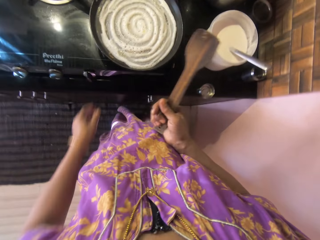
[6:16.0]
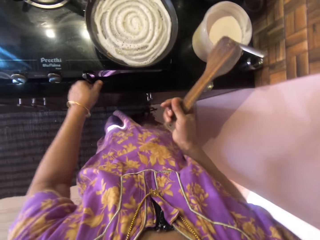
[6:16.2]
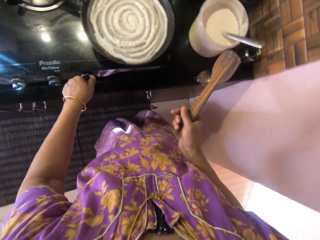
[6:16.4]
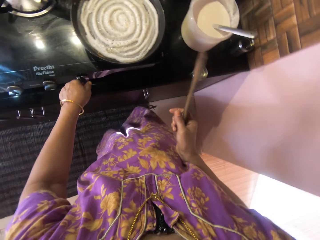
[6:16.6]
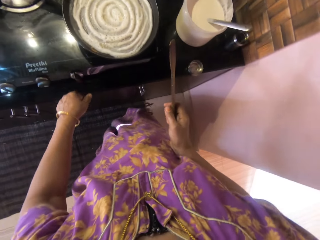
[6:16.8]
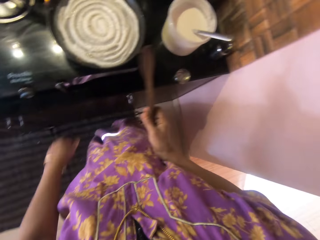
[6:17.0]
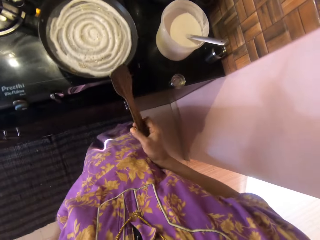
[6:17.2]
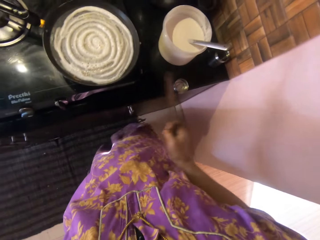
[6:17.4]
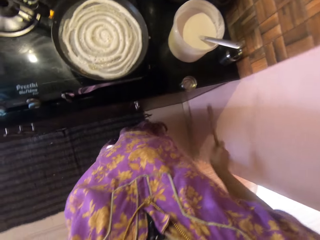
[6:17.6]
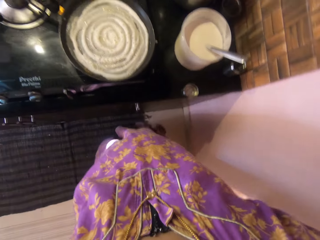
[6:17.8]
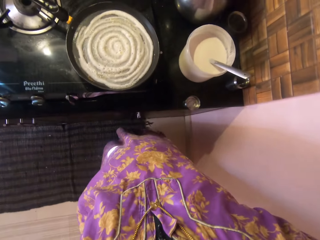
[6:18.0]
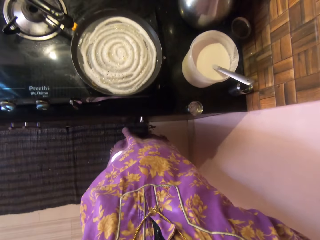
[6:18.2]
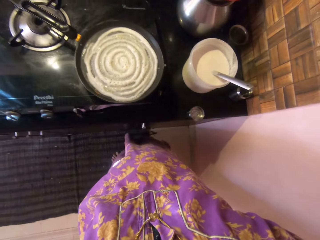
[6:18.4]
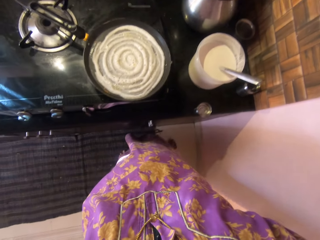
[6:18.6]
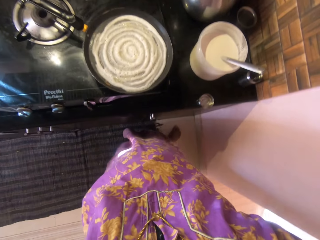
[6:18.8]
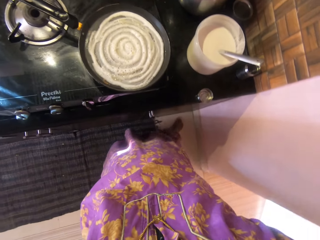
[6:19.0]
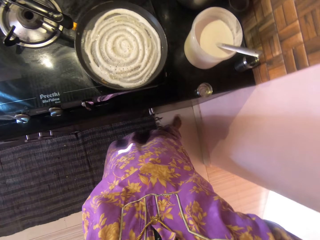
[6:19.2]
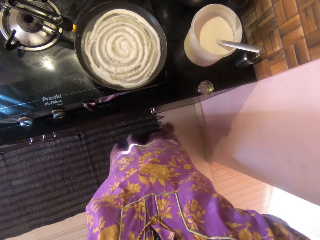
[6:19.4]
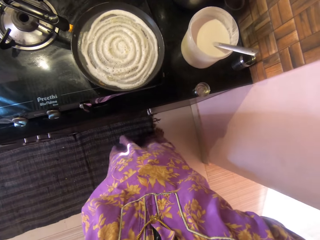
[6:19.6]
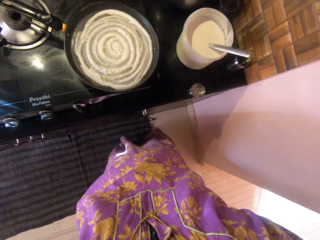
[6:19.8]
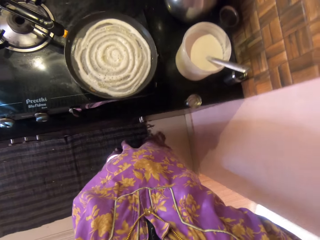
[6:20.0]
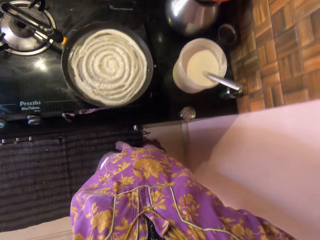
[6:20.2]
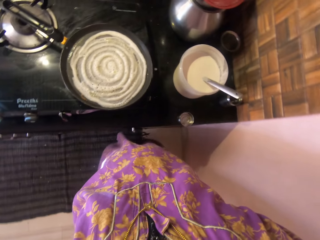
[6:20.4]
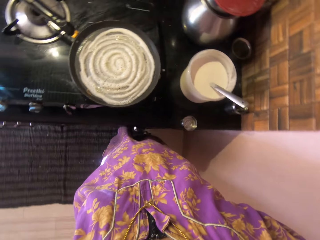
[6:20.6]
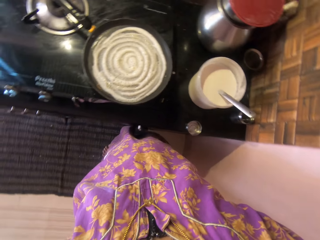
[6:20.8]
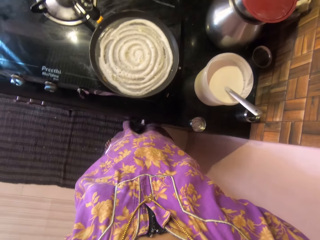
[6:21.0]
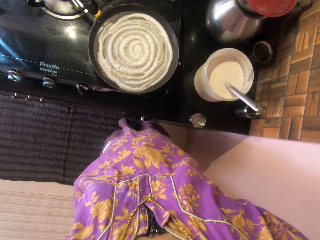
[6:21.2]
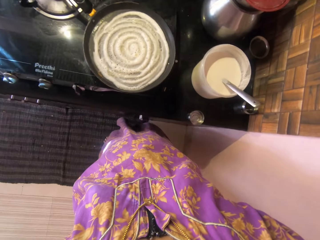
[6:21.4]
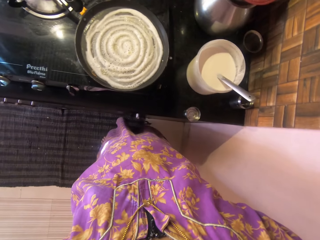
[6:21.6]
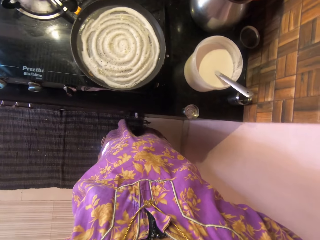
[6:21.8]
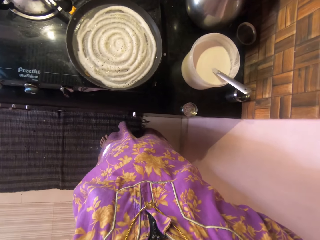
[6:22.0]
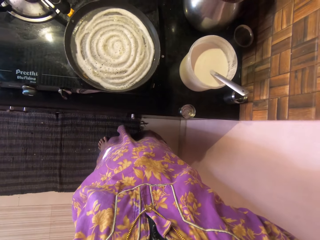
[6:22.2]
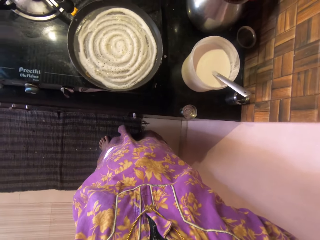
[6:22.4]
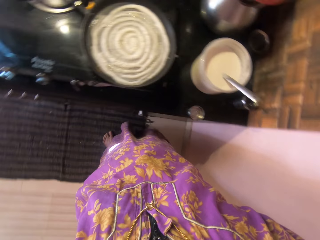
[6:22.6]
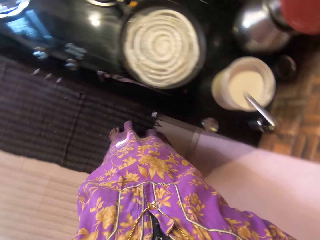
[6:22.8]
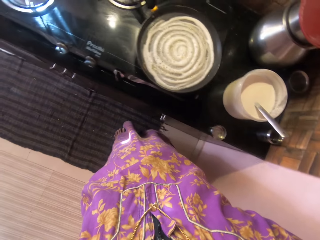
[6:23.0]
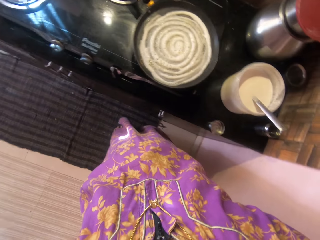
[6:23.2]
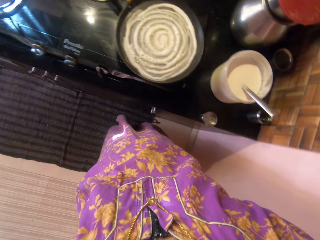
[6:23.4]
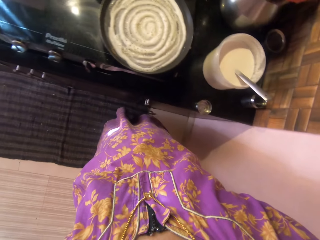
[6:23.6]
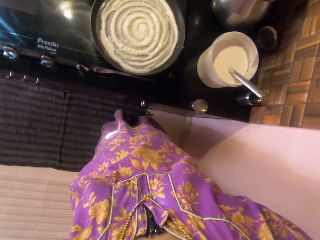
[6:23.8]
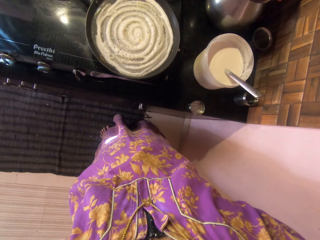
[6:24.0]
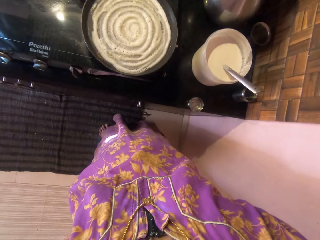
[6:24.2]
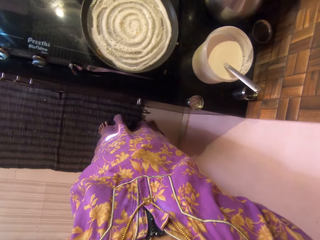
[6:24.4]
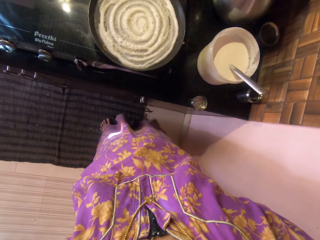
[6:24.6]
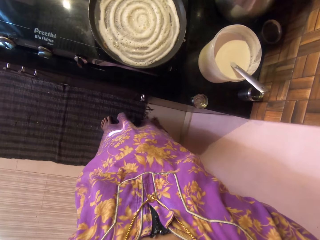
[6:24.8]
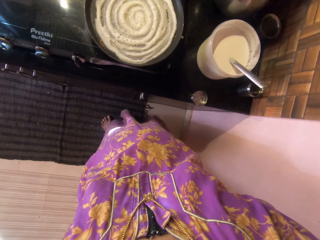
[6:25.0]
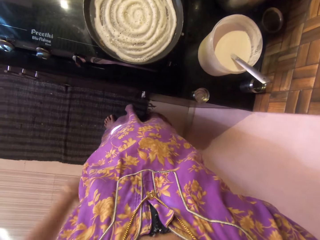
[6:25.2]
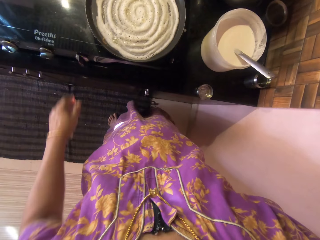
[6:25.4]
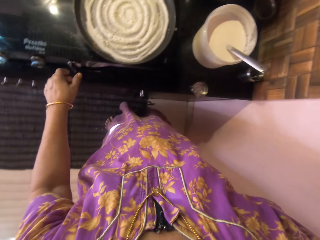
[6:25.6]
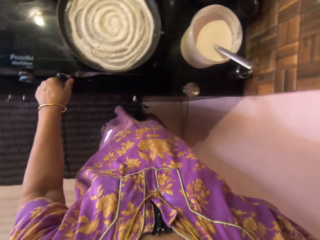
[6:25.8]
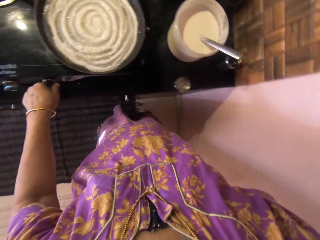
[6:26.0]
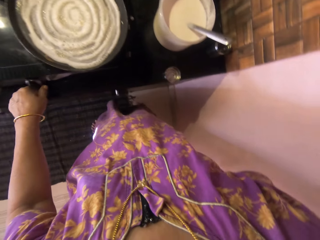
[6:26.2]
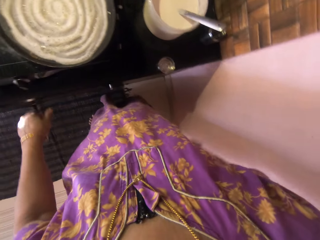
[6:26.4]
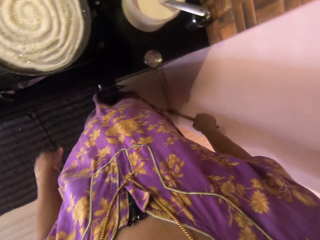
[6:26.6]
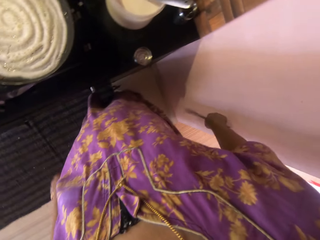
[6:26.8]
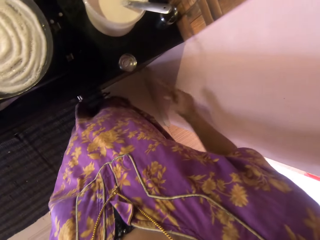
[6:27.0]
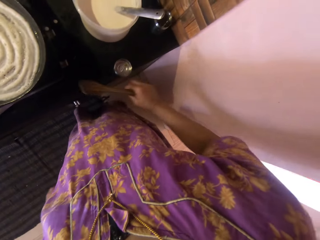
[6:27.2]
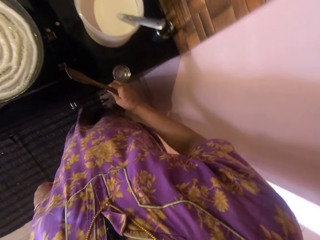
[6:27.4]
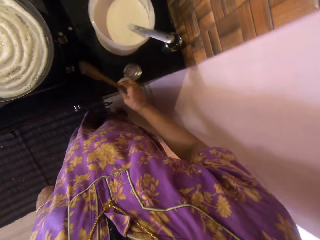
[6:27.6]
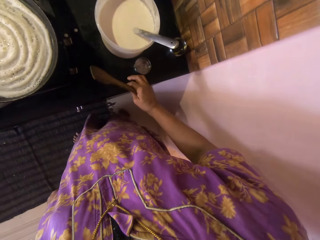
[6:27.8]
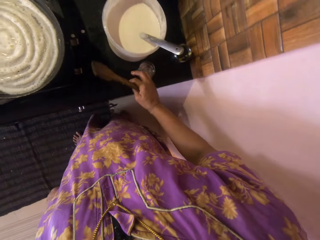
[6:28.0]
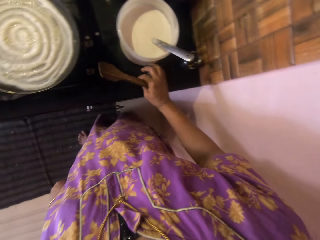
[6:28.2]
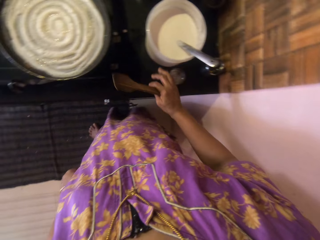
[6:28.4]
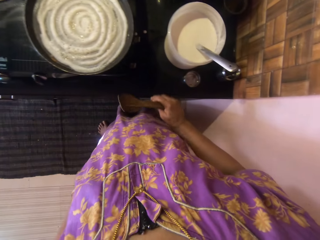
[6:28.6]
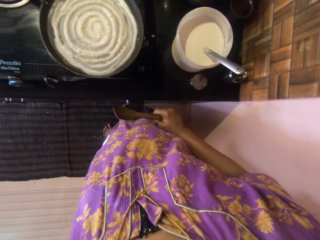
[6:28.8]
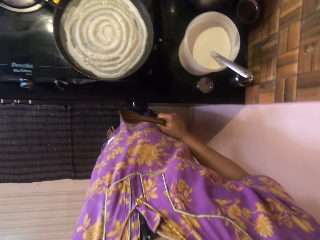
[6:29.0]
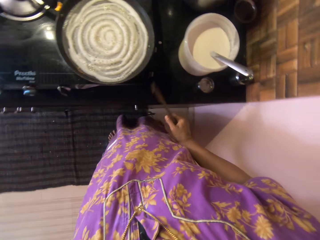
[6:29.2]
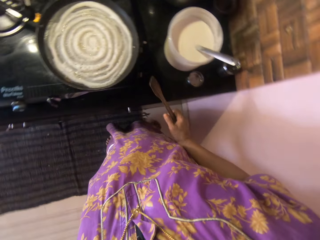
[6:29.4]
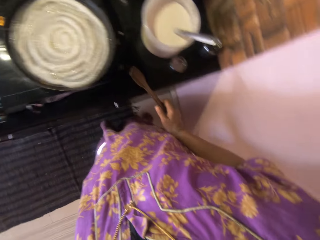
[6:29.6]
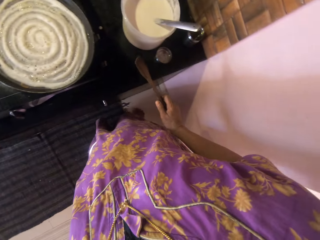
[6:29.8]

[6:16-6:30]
The camera wearer moves the left hand. They adjust the switch on the cooker. They move both hands and look around. They operate the gas cooker. They lift the wooden spoon. They move a small container or lid on the top of a cabinet. They look around.

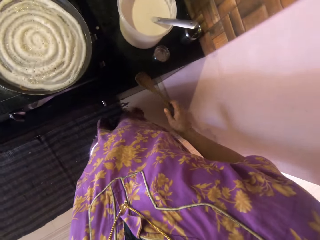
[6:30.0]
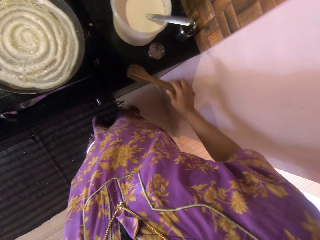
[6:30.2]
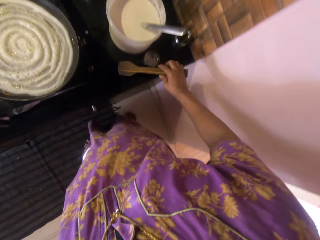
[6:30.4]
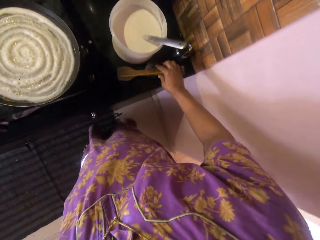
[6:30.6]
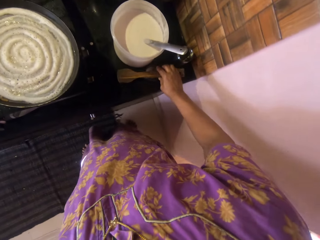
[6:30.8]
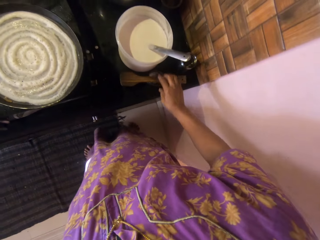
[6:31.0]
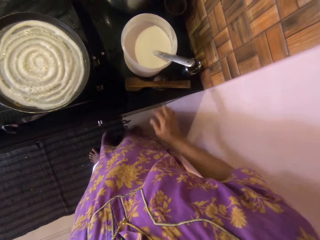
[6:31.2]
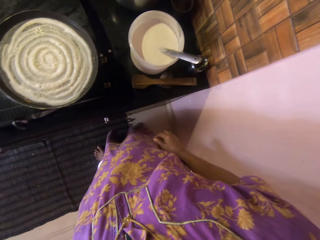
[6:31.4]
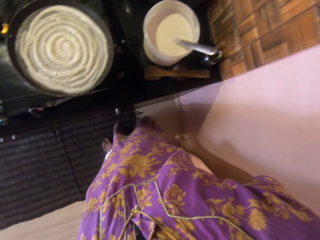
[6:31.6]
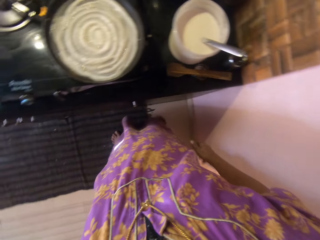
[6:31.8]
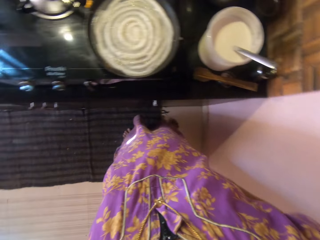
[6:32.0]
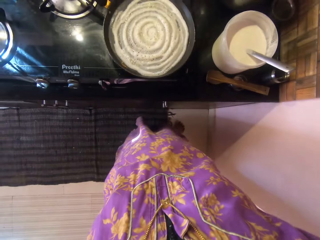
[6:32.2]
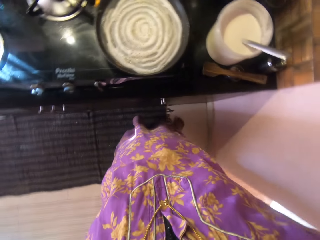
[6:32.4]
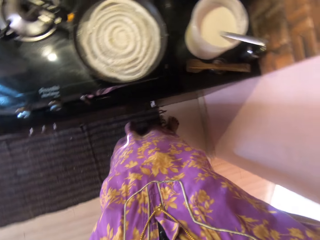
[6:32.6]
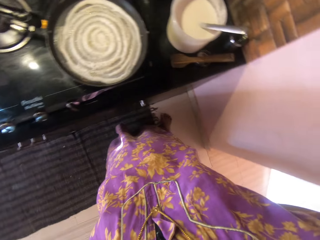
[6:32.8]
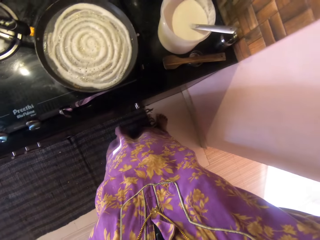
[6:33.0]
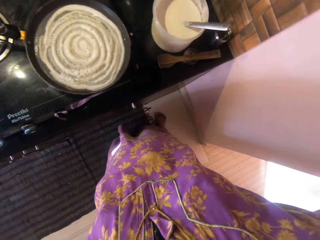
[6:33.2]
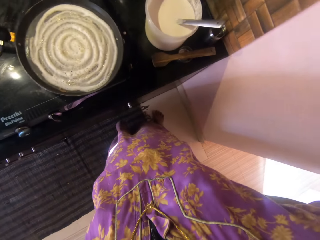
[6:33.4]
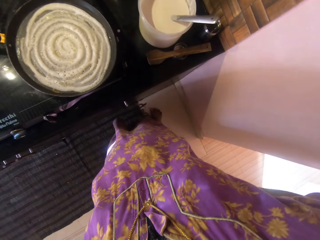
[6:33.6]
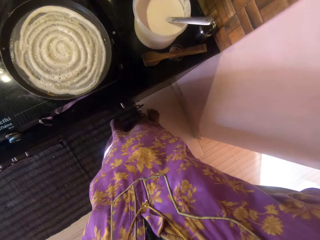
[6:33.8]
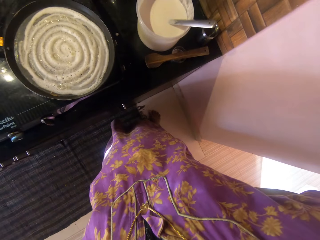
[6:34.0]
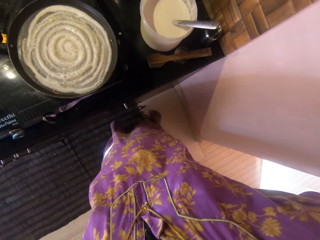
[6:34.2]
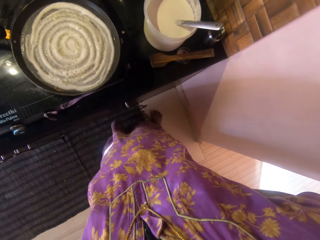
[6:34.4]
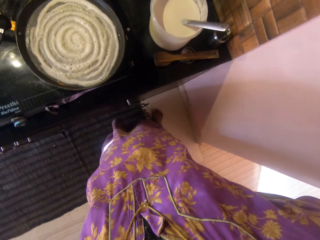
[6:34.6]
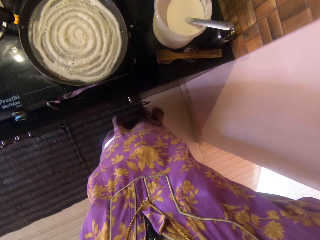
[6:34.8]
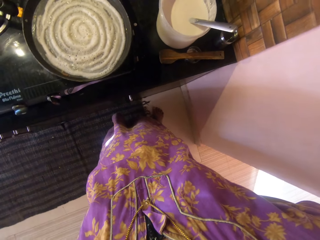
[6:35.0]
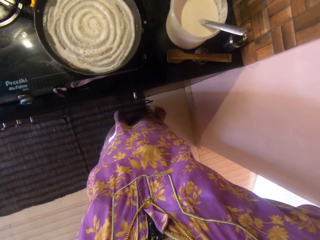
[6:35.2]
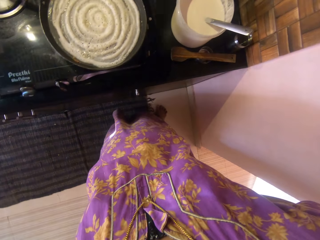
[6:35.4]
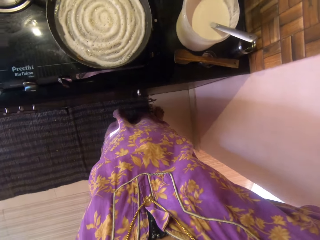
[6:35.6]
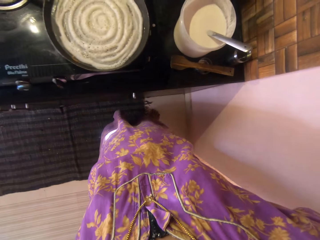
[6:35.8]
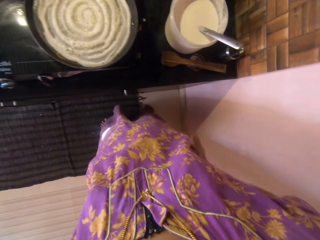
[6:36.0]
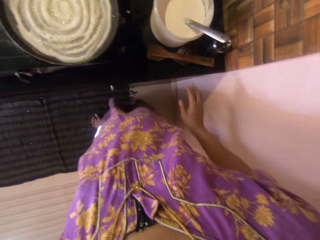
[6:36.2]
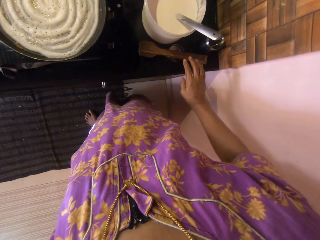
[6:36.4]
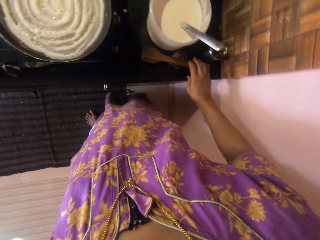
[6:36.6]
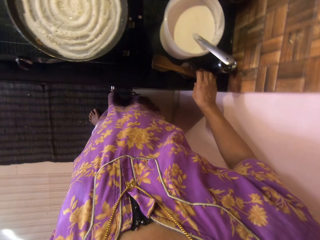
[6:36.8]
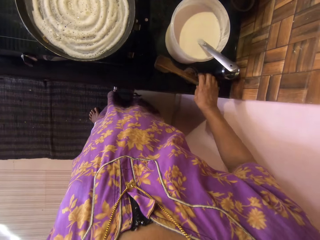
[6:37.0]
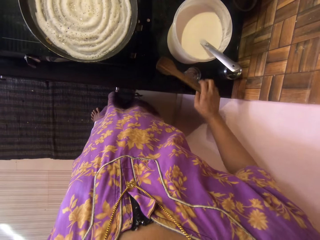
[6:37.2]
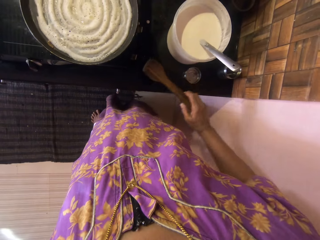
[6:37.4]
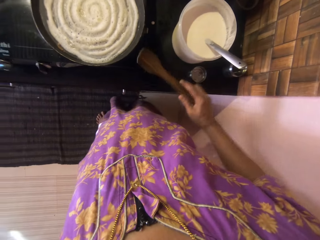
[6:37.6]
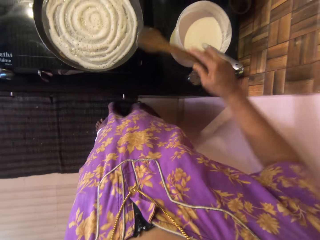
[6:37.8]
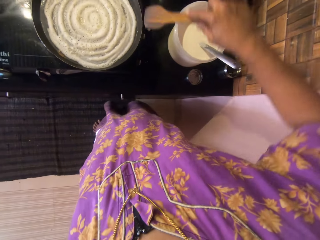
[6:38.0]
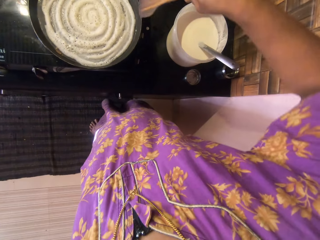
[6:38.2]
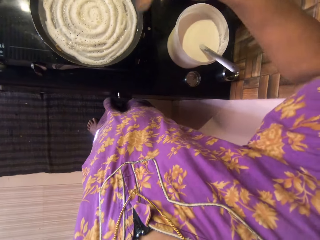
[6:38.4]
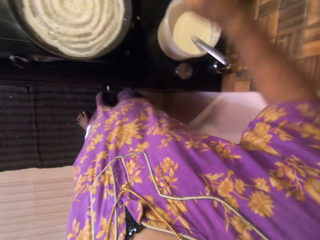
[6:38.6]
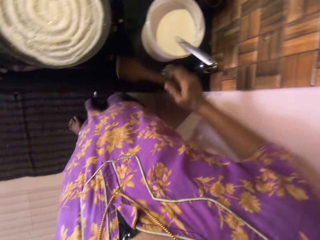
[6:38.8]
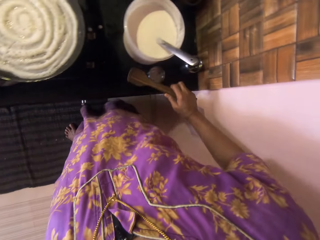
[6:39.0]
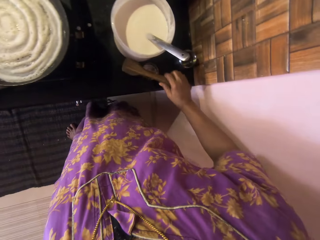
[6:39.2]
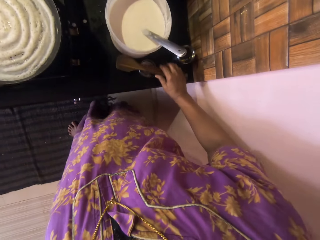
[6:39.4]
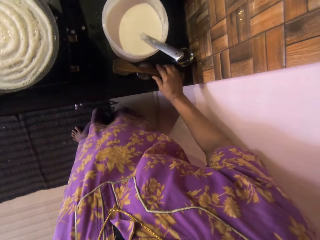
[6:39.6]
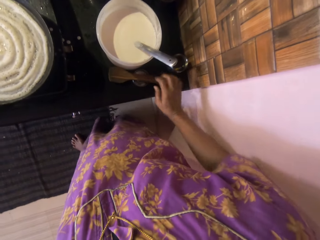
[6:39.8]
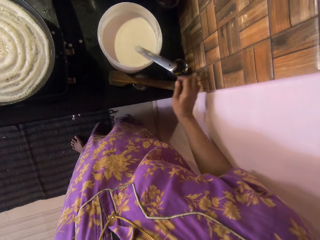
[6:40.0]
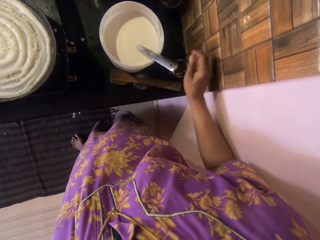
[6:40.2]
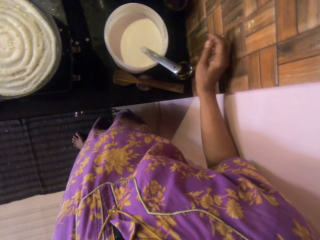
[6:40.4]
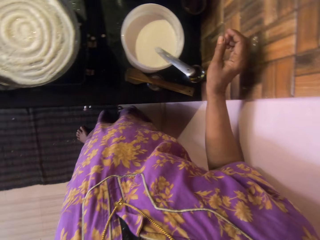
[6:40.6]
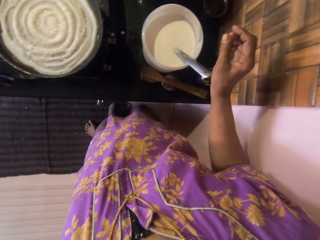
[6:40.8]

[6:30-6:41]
The camera wearer drops the wooden spatula or spoon on the small container. They look around. They pick up the wooden spatula from the small container. They lift the wooden spoon. They drop the wooden spatula on the small container. They lift the right hand.
